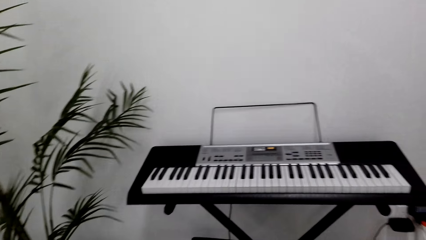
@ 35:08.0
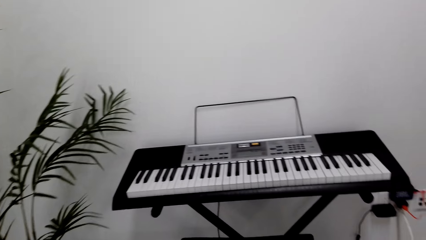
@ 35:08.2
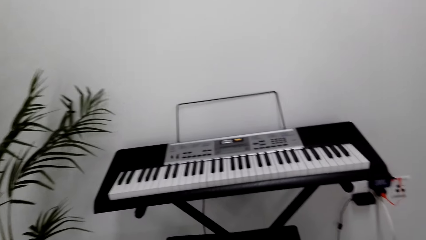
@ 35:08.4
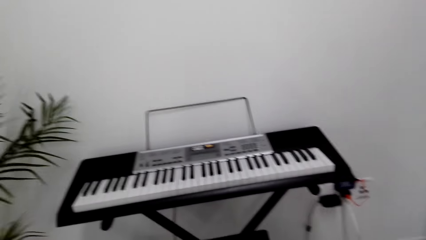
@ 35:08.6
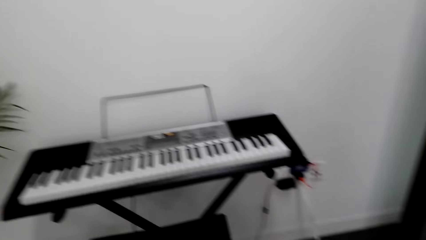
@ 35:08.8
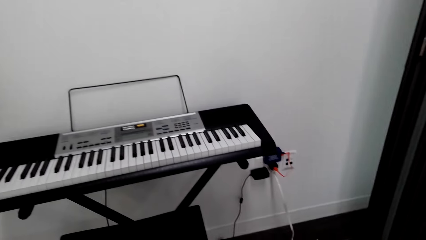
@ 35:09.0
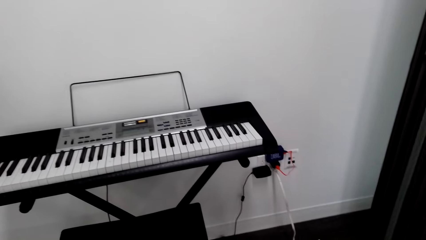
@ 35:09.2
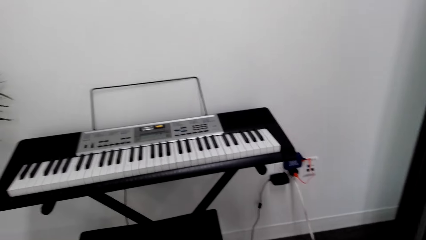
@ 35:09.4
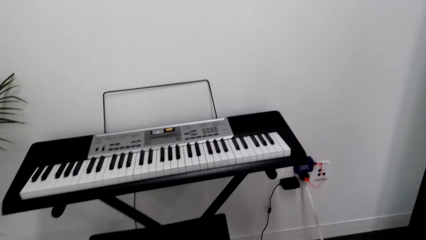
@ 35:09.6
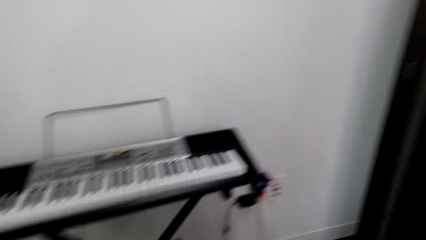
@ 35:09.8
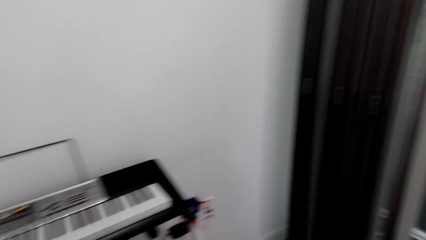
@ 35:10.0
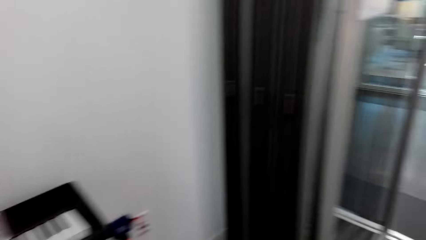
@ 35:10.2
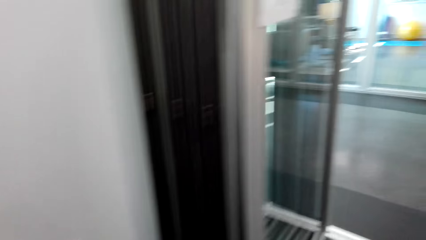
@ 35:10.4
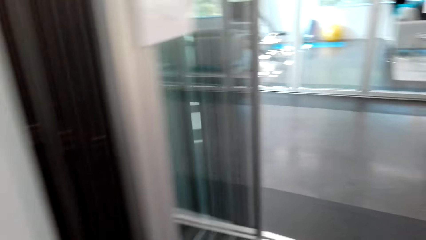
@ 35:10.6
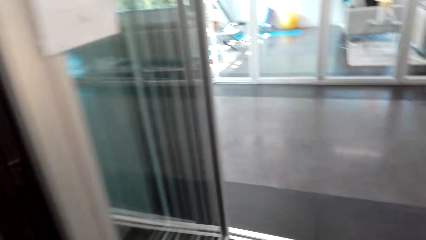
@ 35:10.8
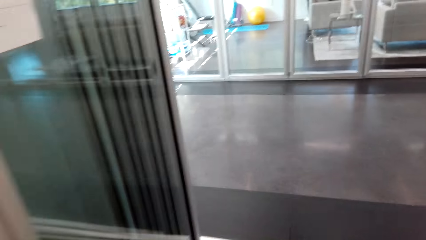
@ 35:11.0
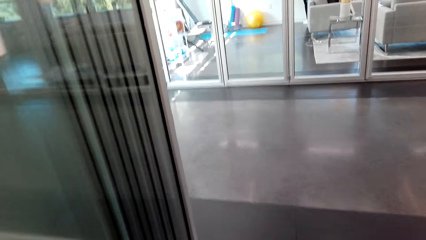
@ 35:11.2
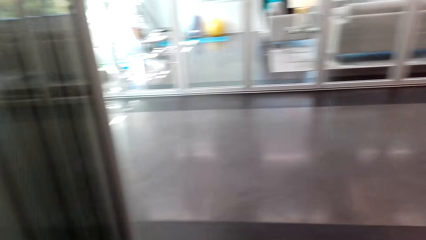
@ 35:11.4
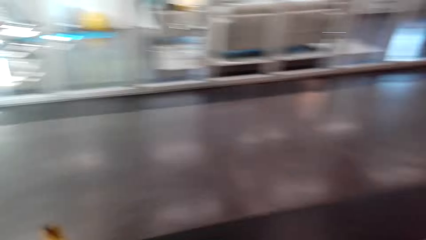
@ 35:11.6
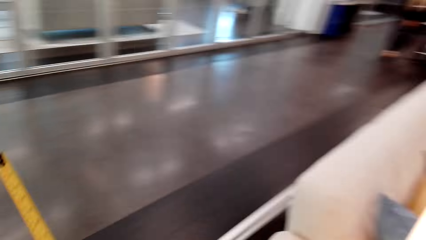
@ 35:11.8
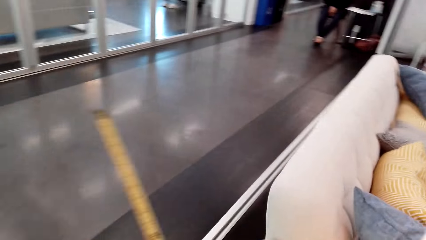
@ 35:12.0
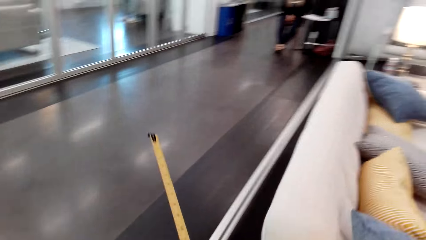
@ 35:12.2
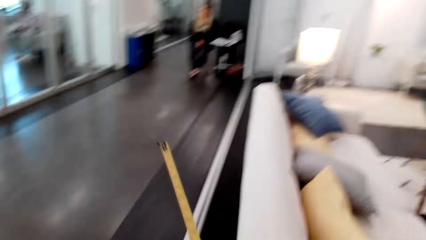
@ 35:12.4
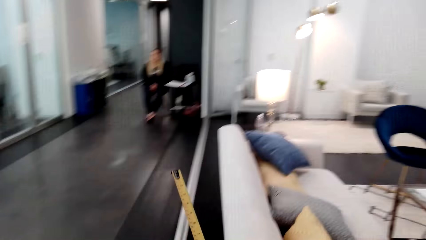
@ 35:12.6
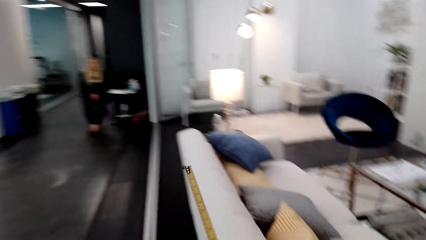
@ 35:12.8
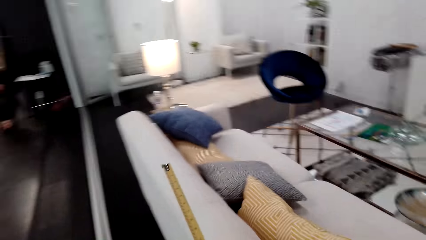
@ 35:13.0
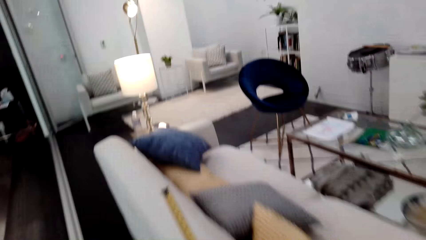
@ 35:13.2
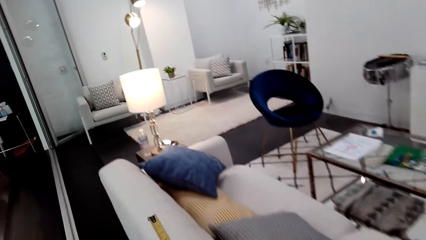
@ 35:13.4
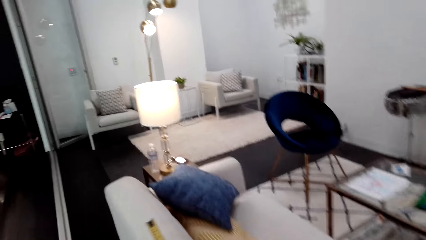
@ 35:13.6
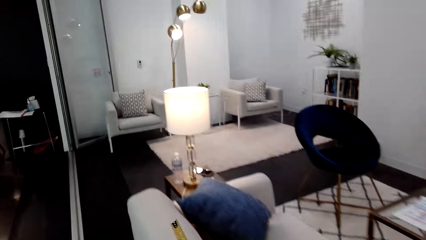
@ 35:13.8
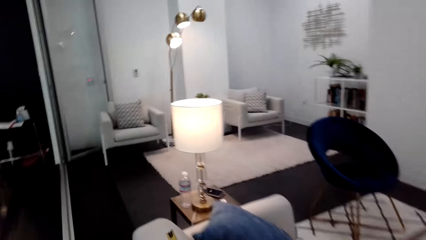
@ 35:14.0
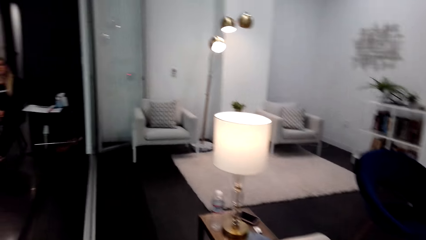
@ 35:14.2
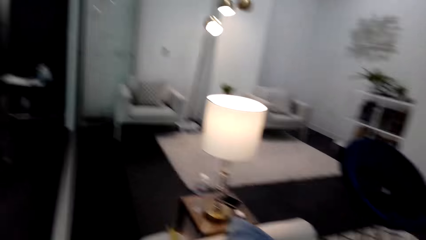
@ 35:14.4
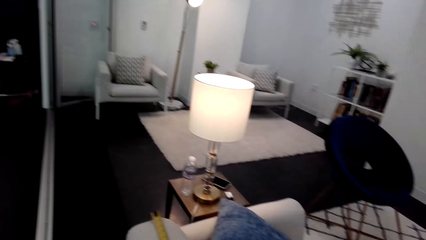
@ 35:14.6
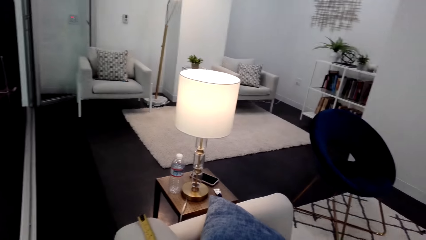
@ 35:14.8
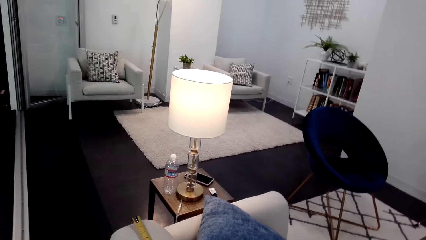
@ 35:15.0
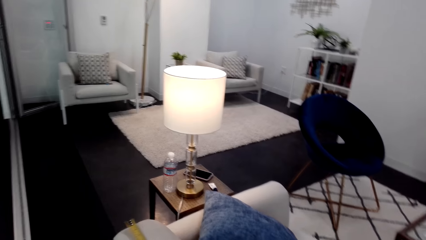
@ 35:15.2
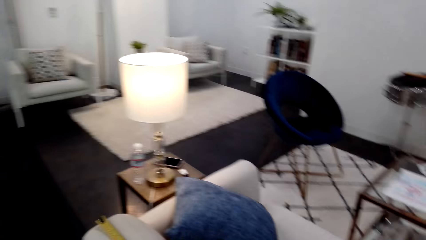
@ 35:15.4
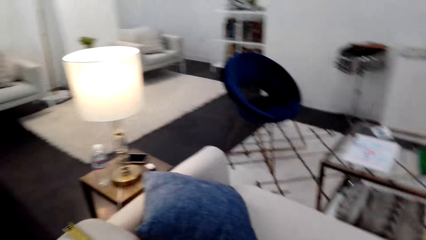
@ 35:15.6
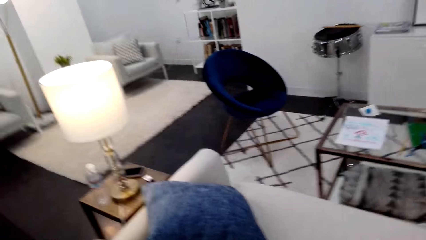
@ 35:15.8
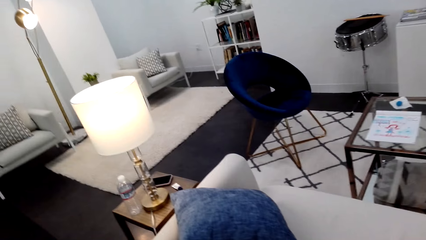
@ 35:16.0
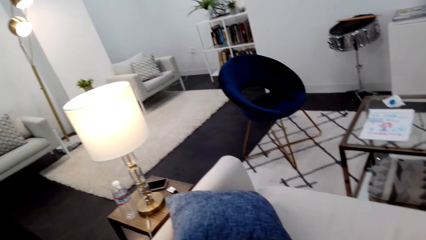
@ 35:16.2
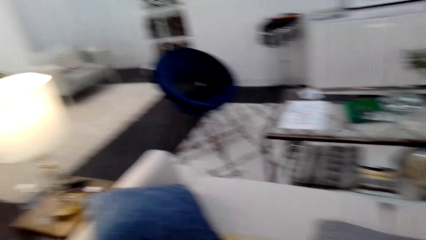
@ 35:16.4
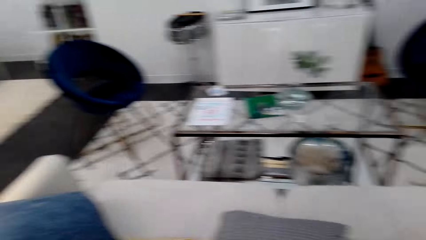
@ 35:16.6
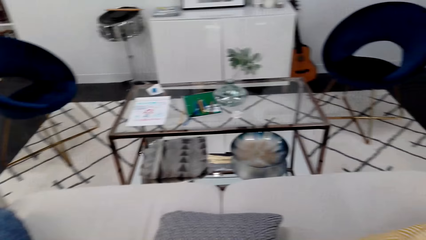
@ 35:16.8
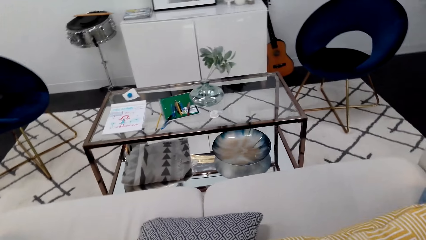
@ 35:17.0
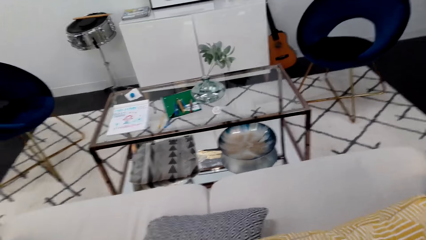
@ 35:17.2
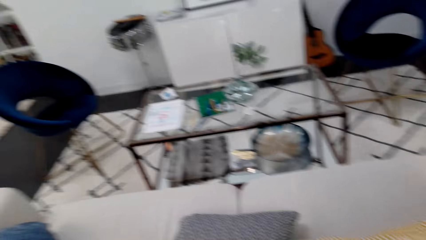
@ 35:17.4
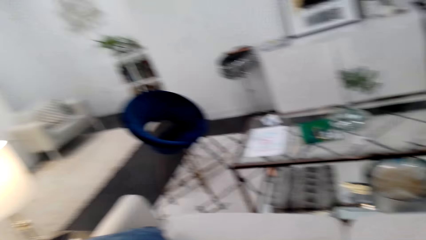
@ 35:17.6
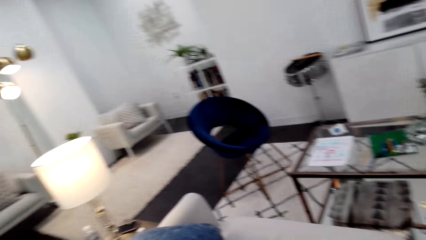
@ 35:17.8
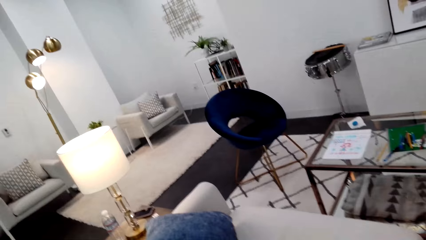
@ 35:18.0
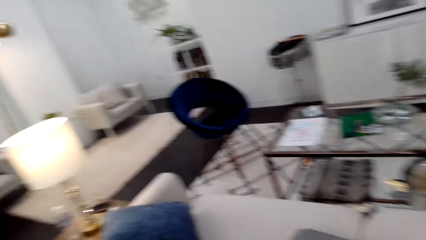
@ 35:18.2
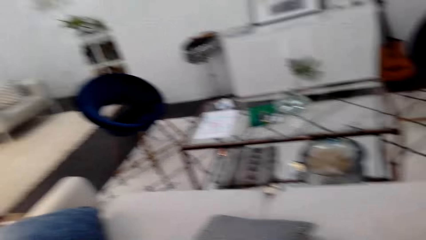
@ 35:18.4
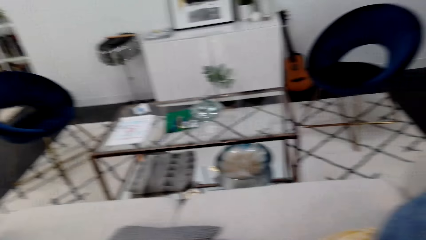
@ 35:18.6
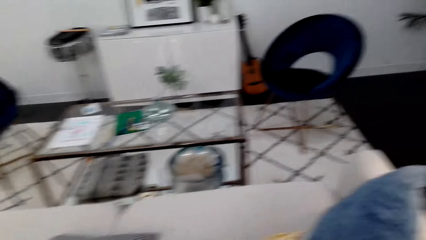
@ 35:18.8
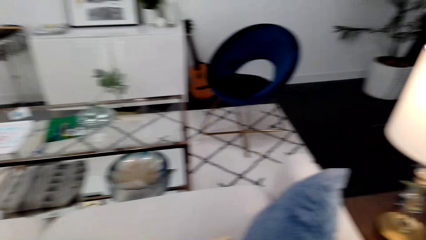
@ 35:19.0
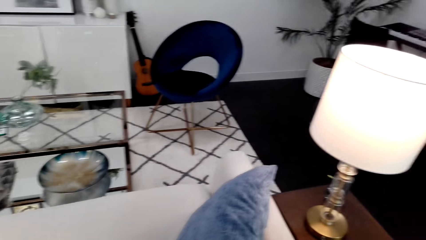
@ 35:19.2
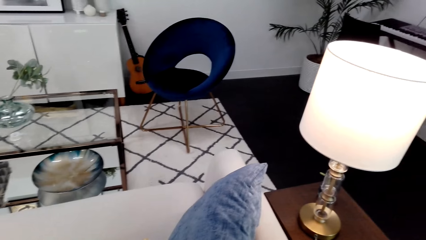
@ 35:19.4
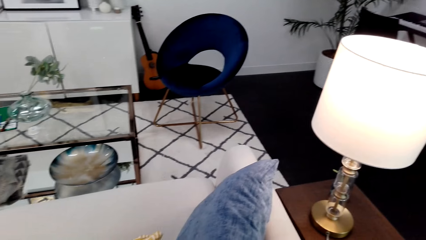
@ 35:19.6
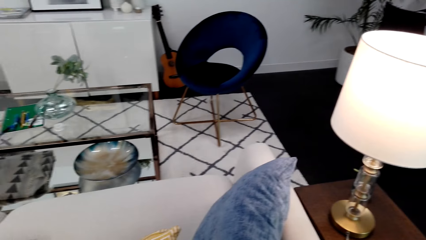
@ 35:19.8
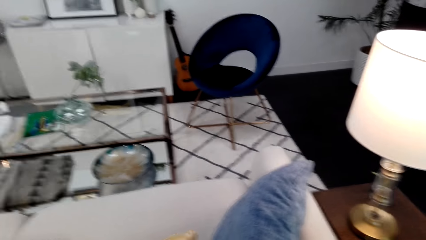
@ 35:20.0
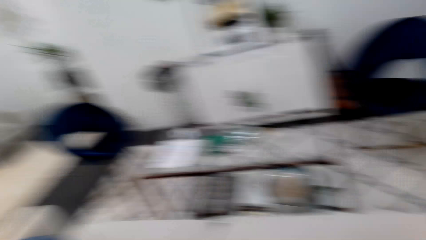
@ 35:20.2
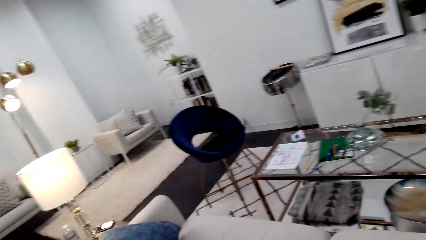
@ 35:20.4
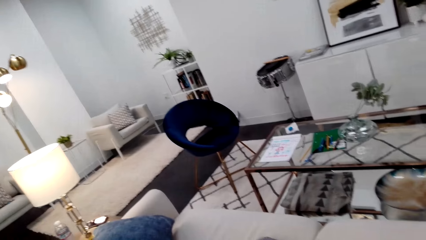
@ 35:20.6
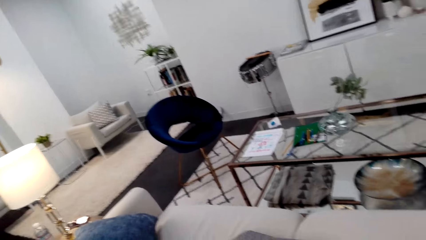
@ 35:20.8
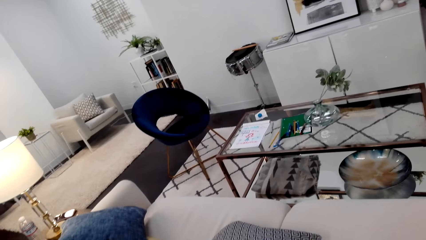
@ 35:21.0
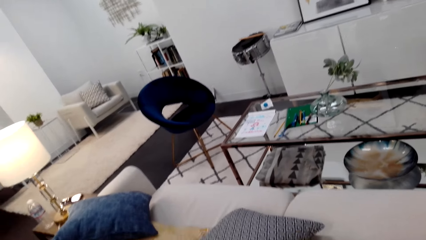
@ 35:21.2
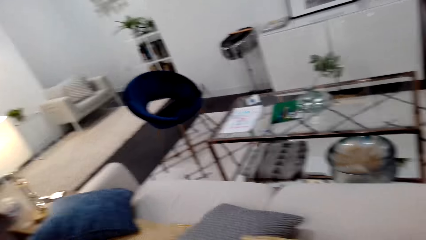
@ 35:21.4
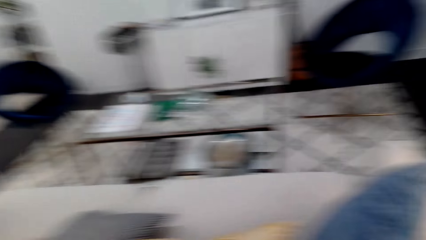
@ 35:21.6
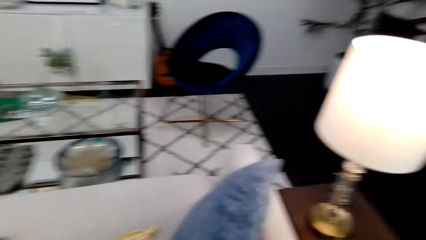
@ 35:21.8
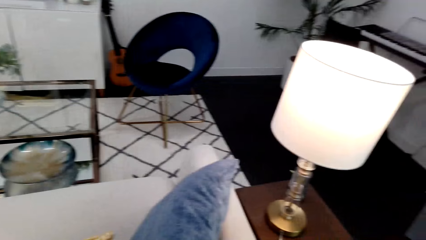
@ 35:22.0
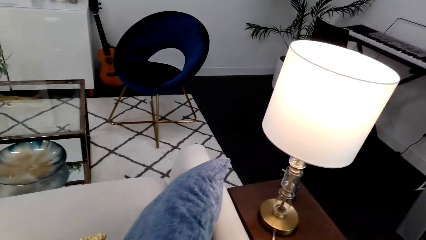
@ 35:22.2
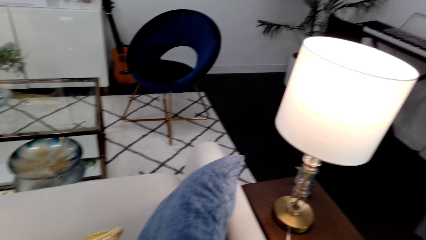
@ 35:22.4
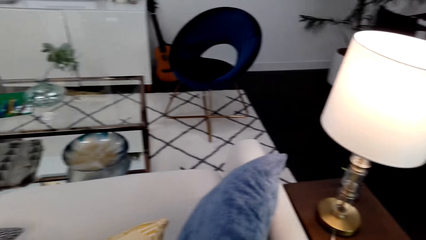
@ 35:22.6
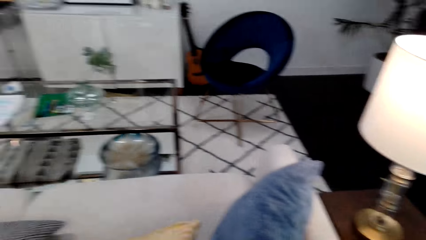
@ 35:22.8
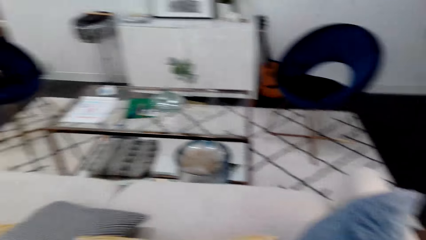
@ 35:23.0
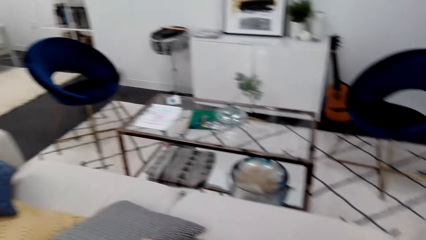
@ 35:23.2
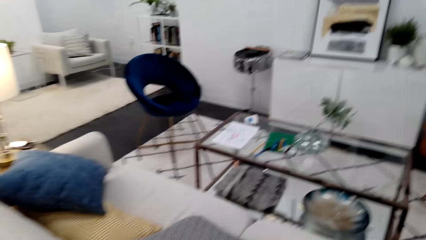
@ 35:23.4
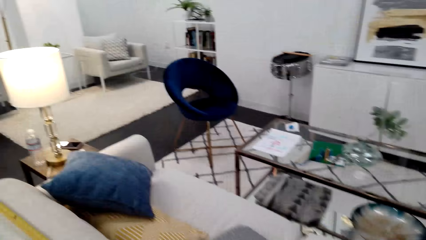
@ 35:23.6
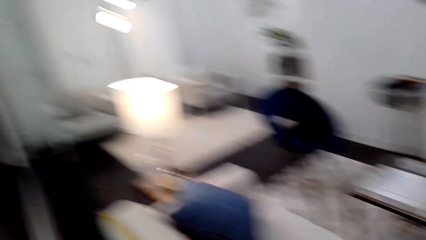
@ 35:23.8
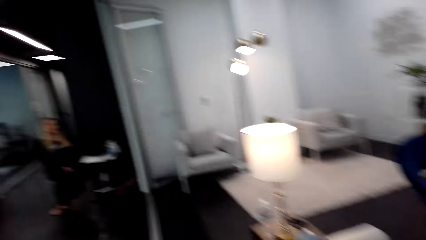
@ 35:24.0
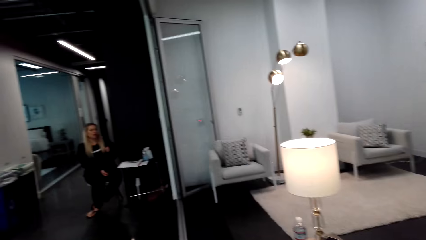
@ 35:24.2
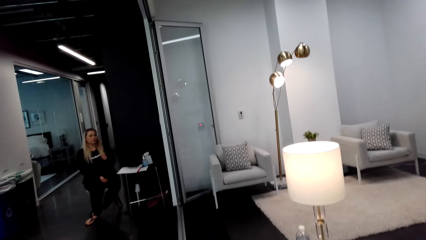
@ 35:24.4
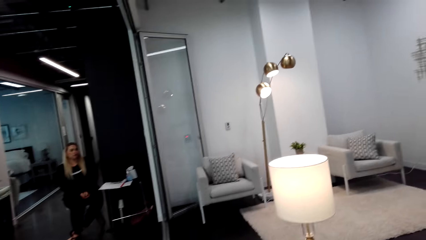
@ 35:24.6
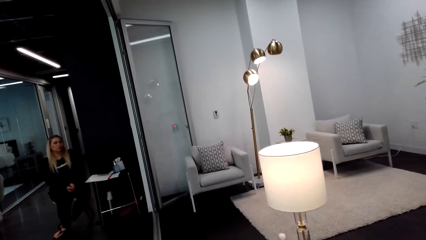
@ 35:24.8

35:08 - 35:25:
The camera wearer measures the sofa using the tape measure. They dialogue with a person. They look around the house. They dialogue with the person.
